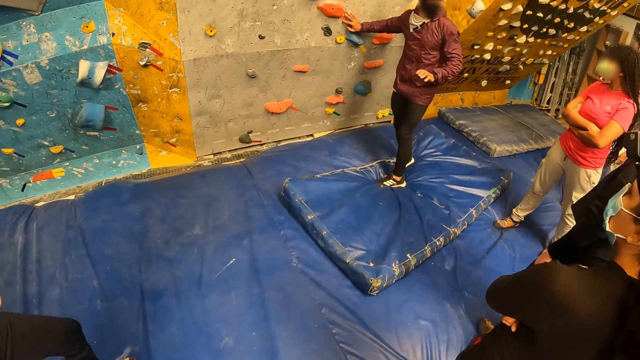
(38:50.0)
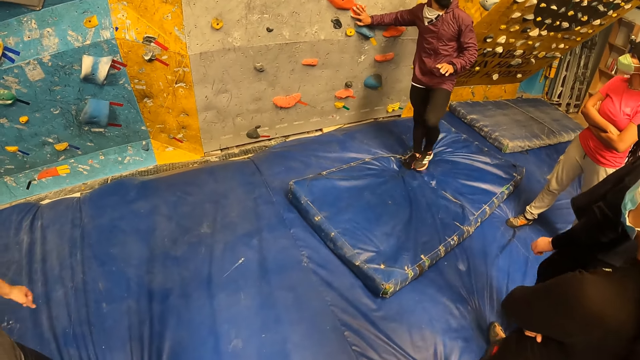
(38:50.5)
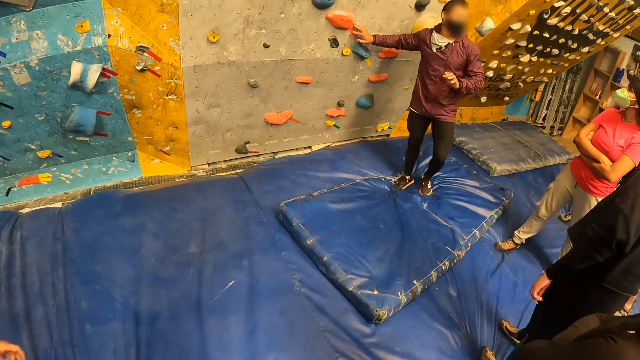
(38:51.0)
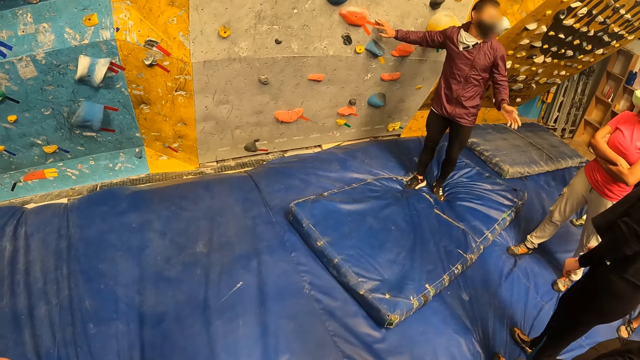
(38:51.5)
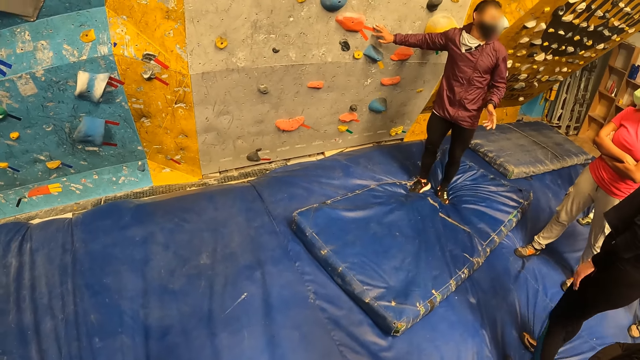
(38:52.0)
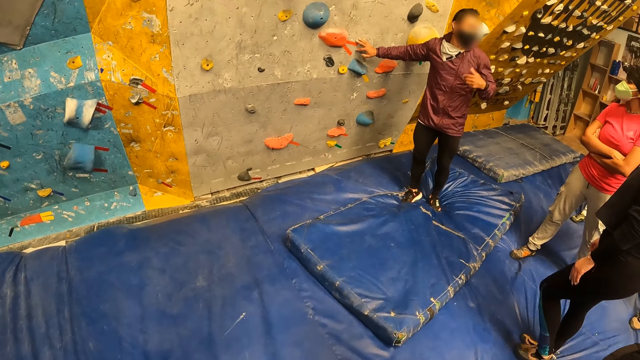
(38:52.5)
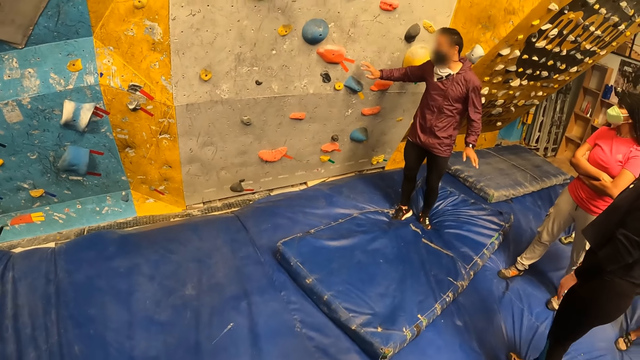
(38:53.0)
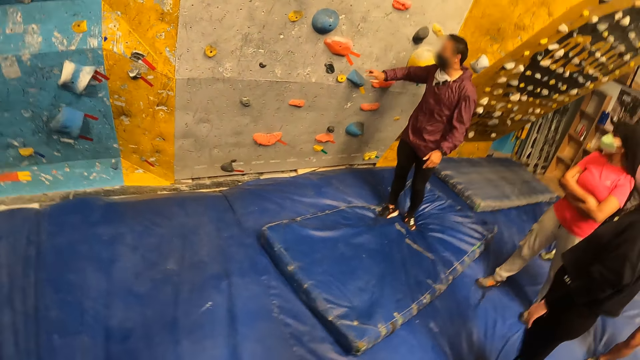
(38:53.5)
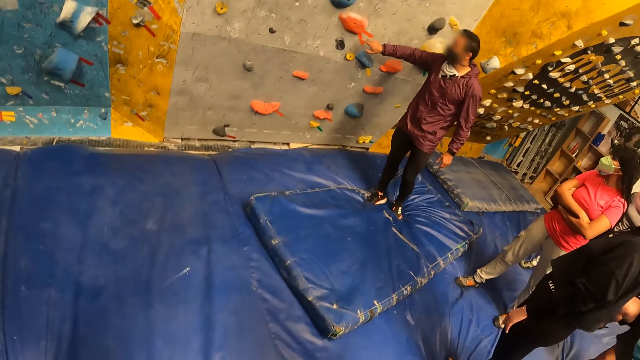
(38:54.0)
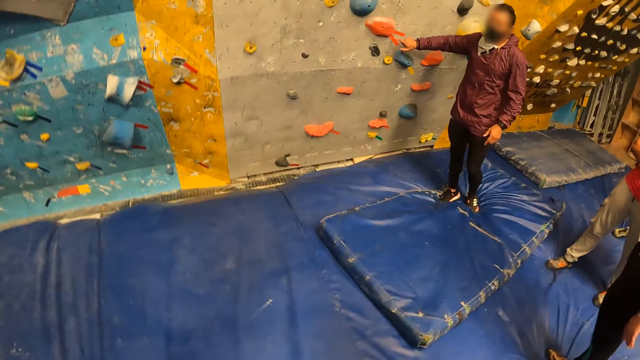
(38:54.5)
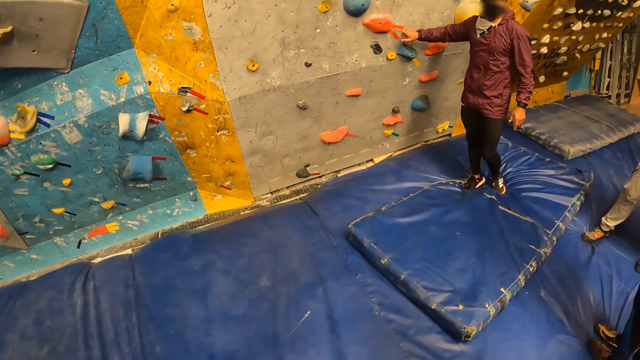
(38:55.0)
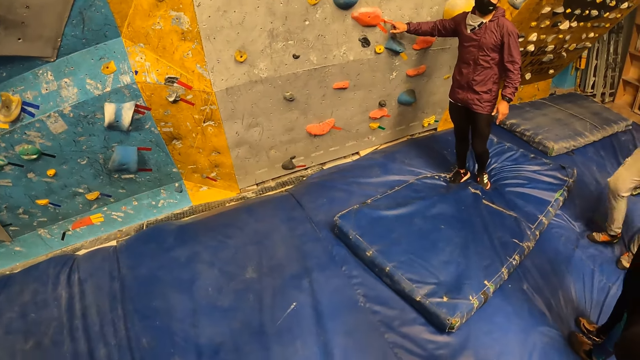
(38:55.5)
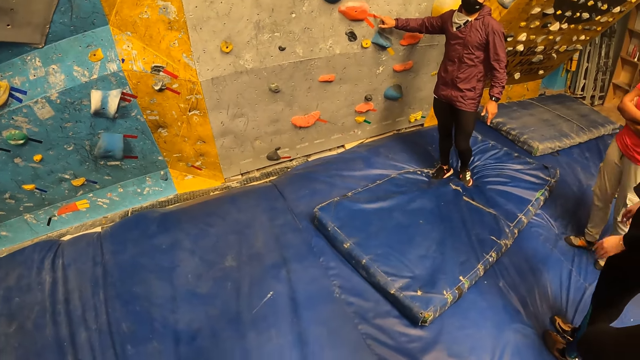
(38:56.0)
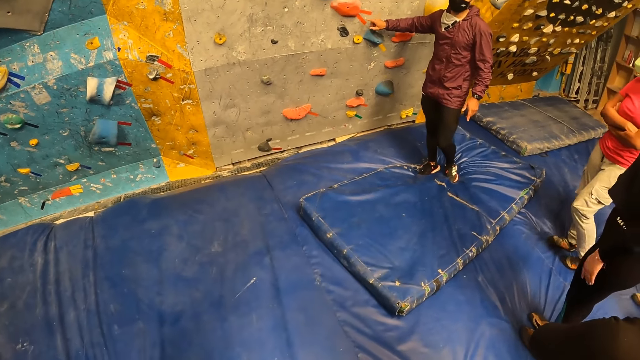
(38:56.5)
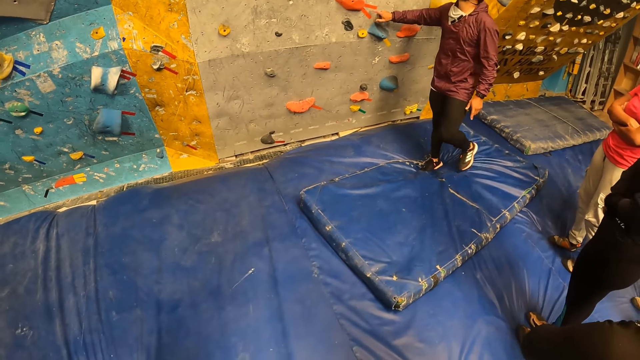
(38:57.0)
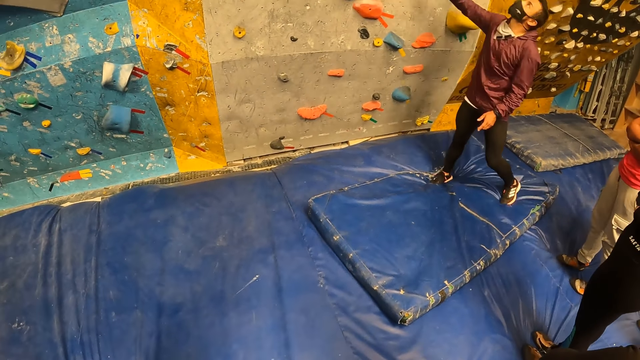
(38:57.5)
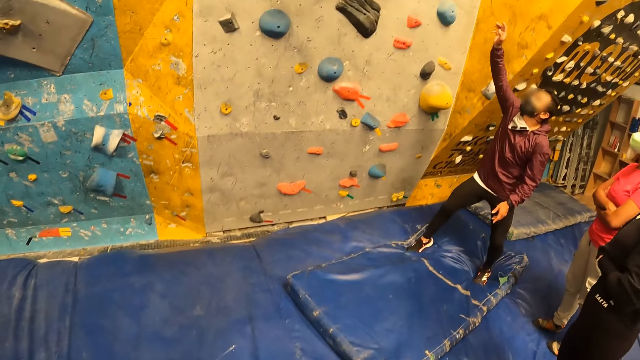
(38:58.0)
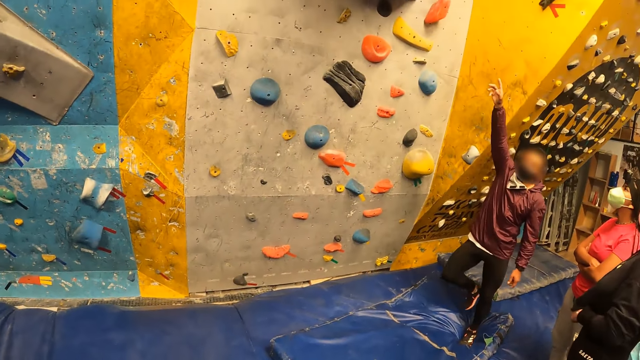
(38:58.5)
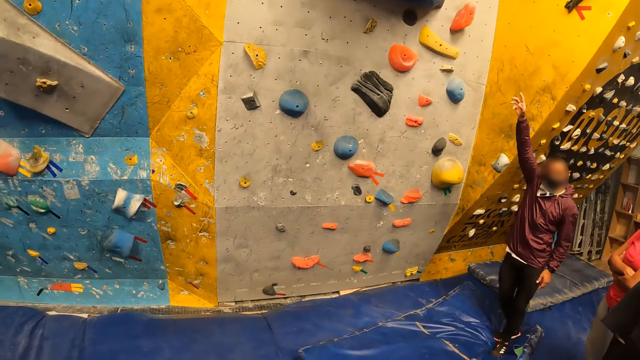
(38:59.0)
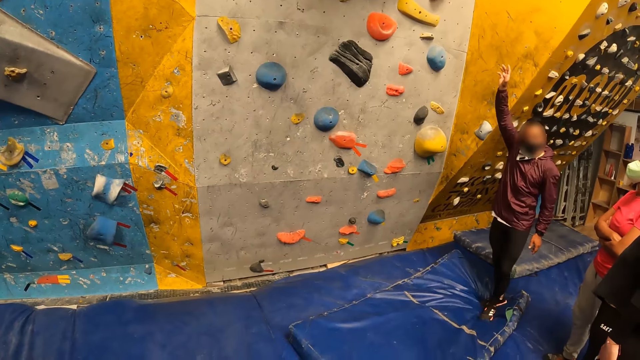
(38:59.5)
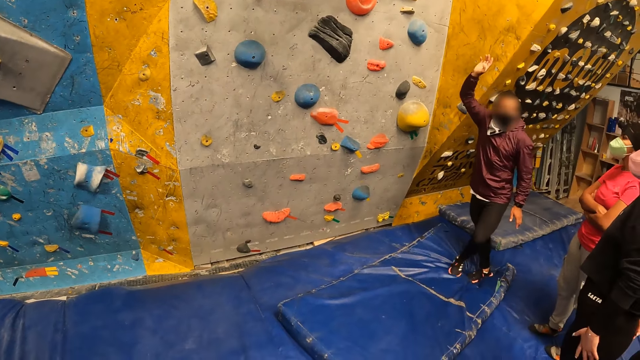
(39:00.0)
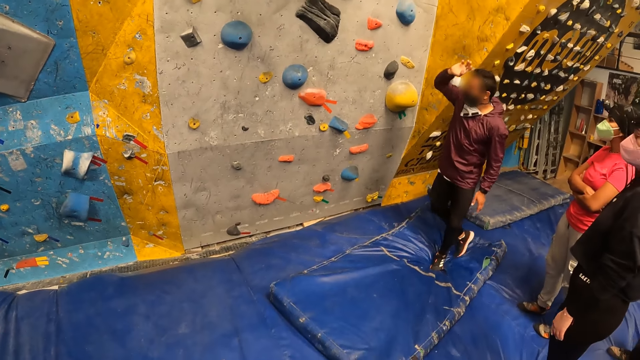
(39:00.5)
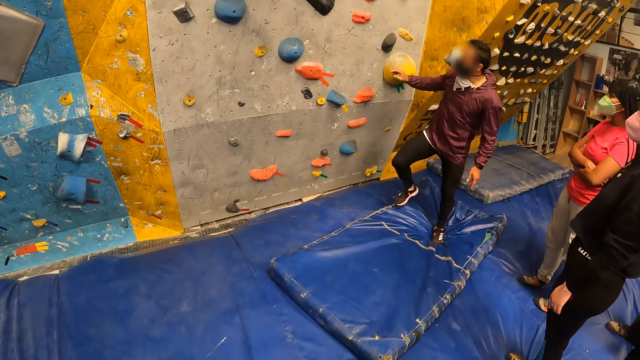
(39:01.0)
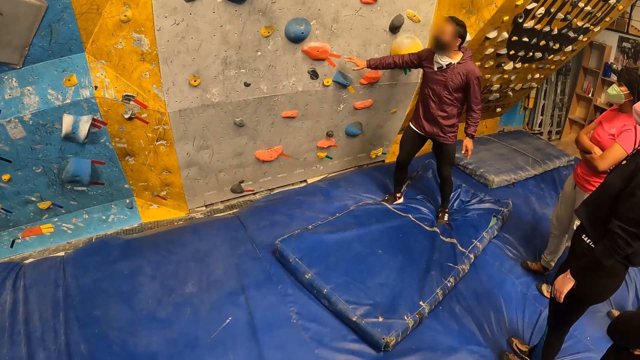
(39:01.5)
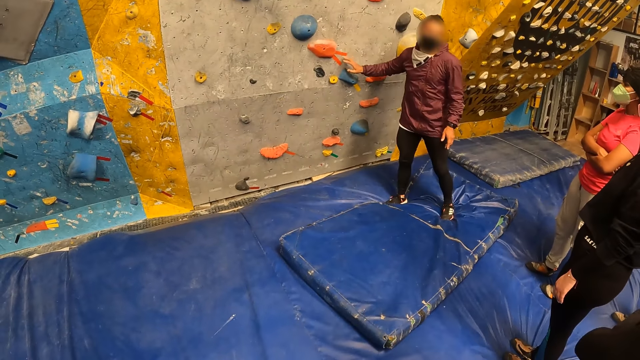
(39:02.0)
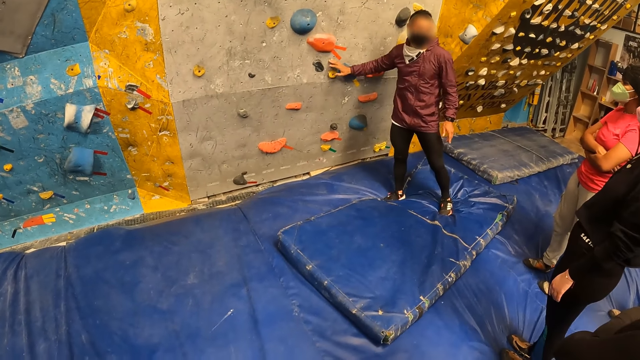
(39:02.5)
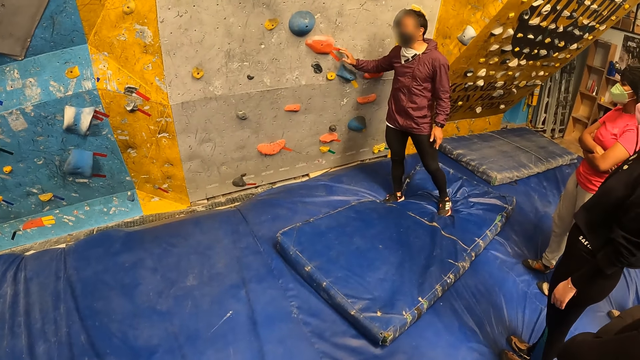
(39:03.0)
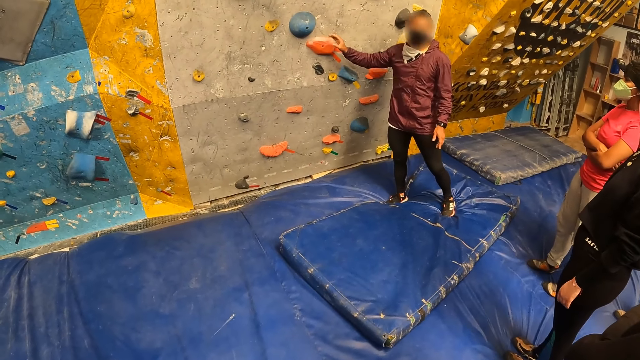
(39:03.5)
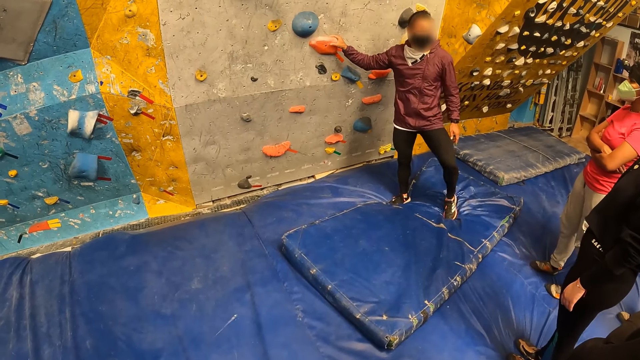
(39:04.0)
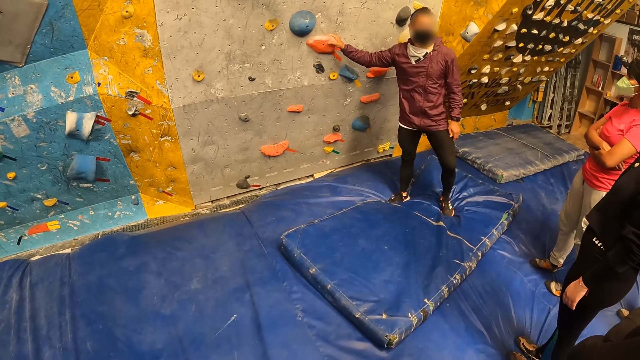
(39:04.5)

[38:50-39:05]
A man stands next to a lady. The lady crosses her hands. Another lady puts her hand on her leg. The camera wearer listens to the man in front of the bouldering wall. Another man swings his hand. The first lady moves her leg. The other man raises his hand. The other man touches the wall.

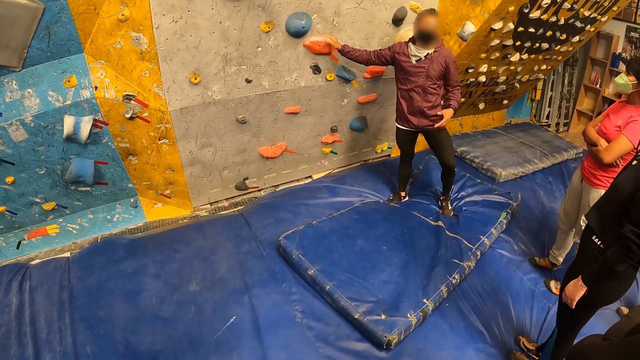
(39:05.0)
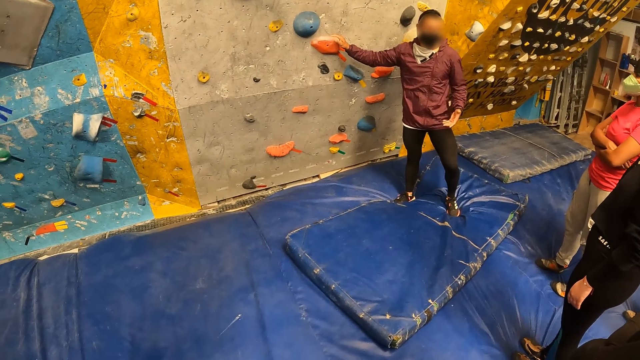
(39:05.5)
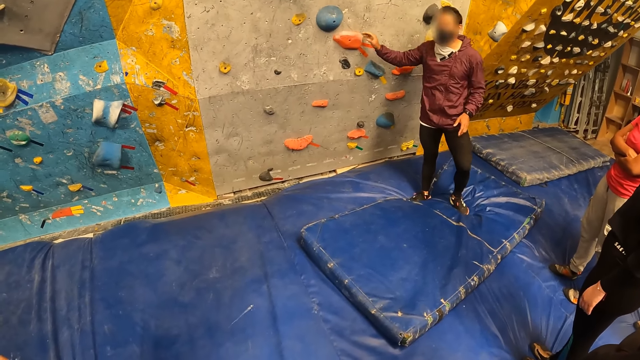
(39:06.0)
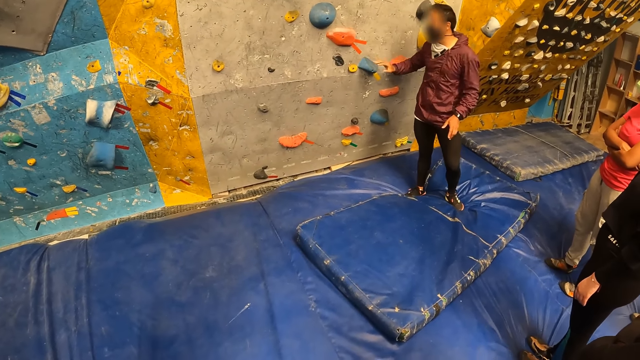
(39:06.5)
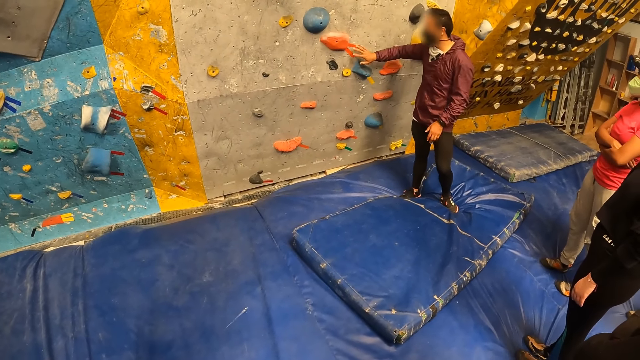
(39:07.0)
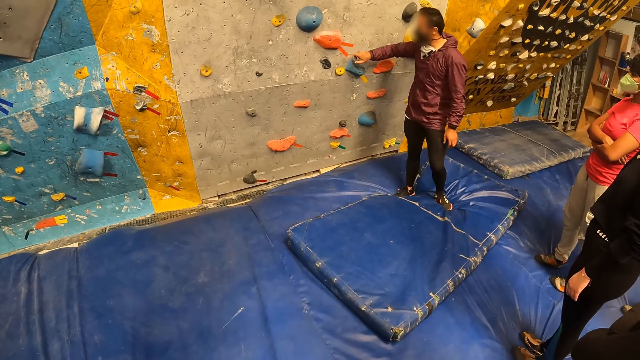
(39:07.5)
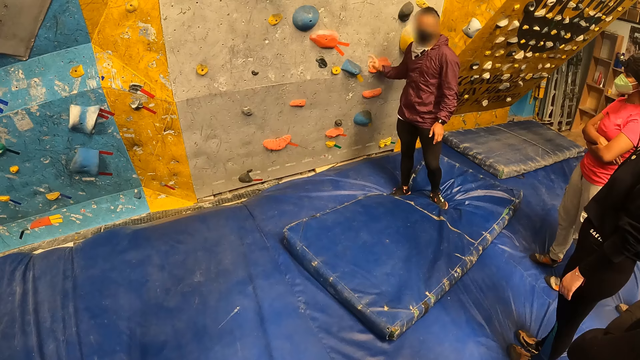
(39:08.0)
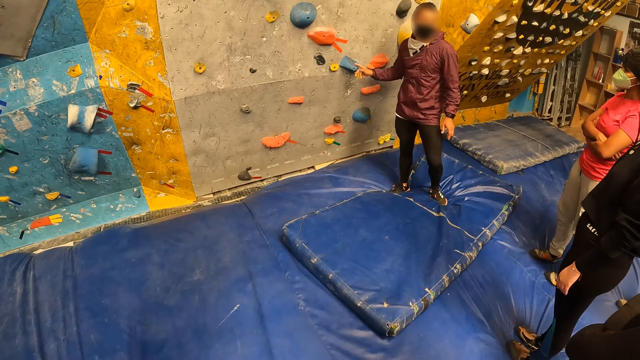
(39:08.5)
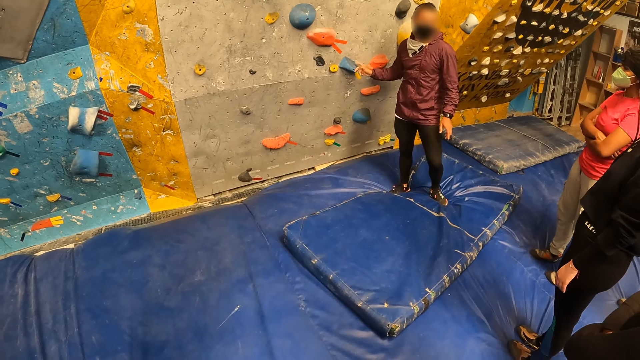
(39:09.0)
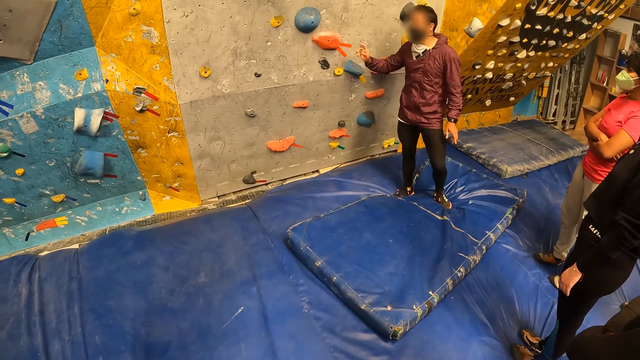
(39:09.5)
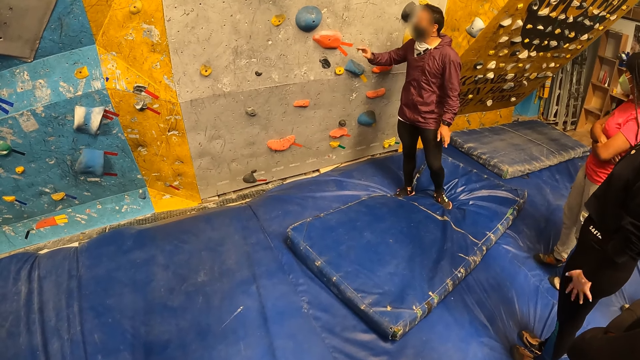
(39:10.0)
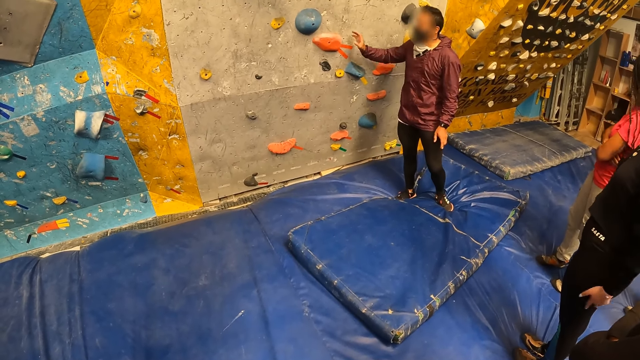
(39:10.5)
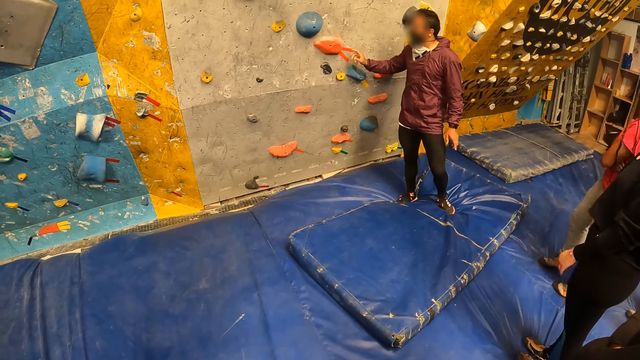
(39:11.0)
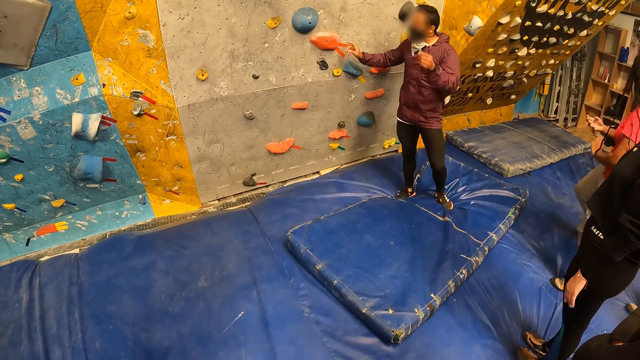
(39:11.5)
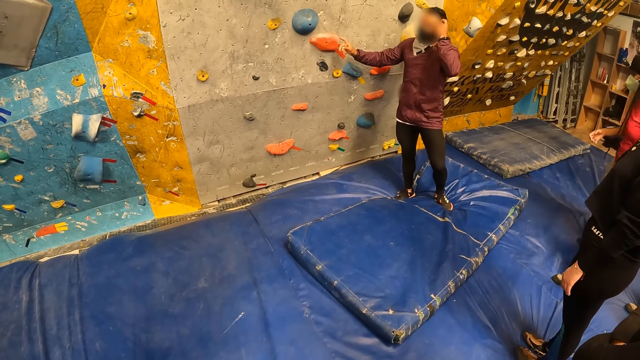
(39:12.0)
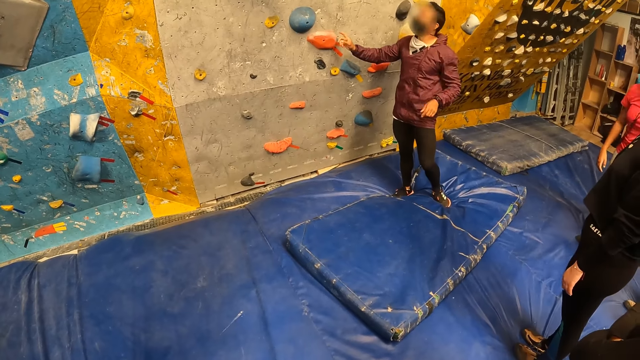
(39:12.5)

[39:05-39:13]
The man touches his face with his left hand.
